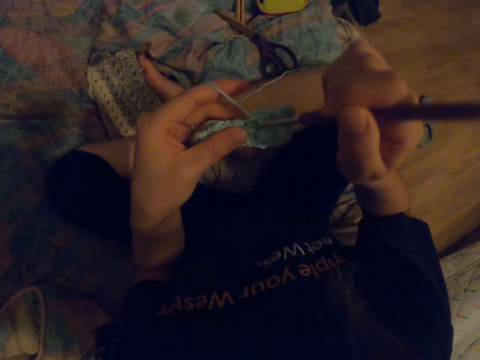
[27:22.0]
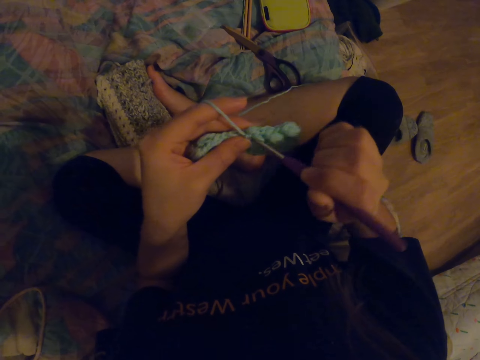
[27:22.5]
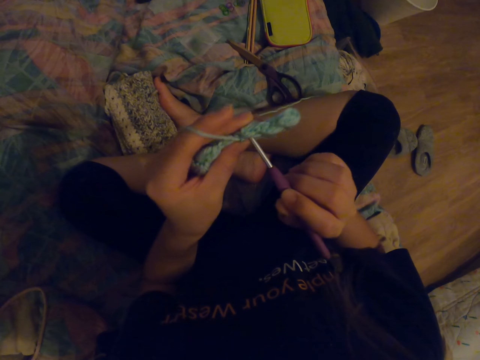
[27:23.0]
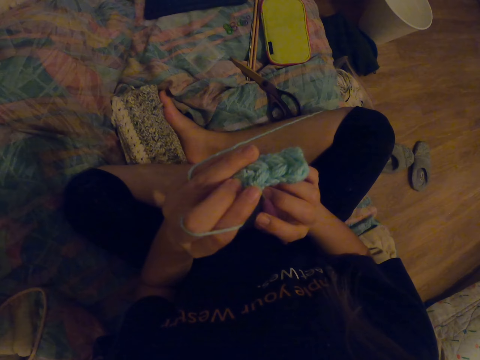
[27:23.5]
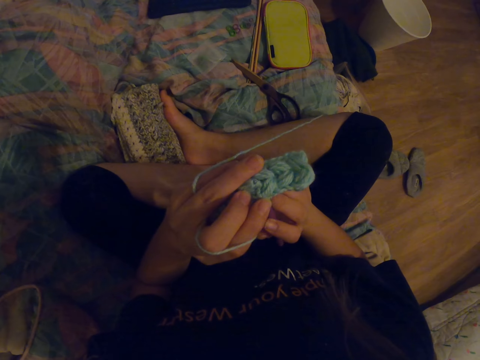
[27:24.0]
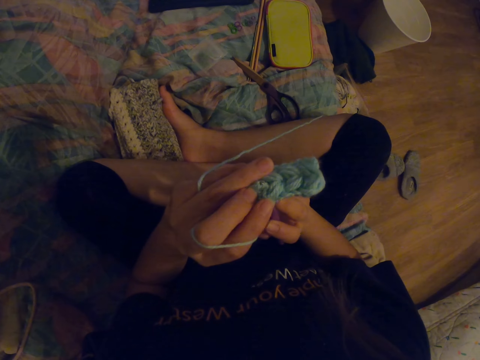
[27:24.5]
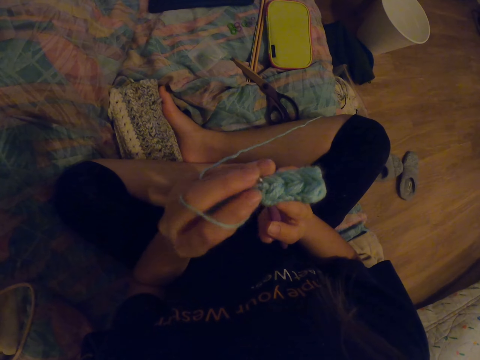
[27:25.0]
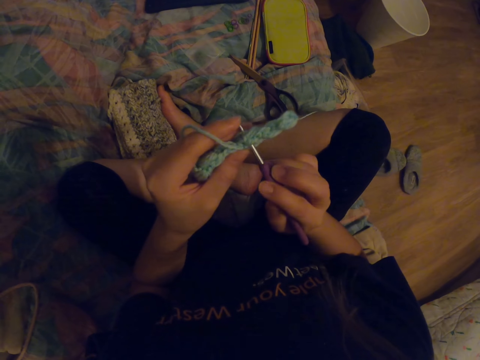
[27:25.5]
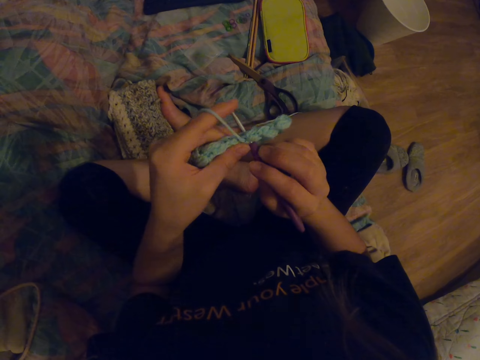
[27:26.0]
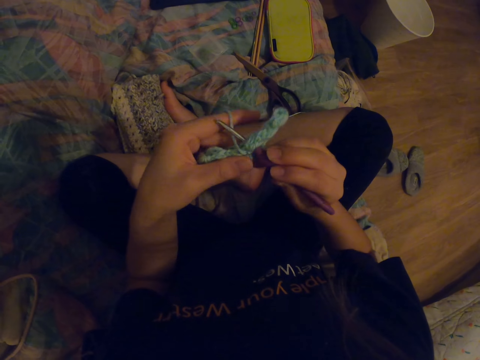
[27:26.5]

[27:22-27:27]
The camera wearer knits the fabric with a crochet hook.

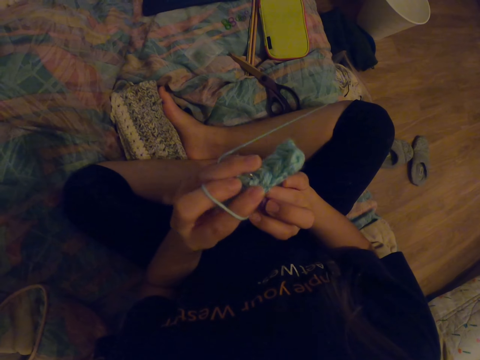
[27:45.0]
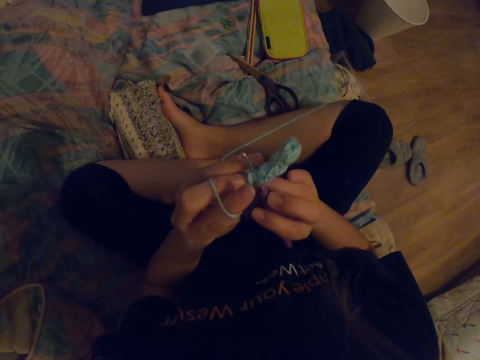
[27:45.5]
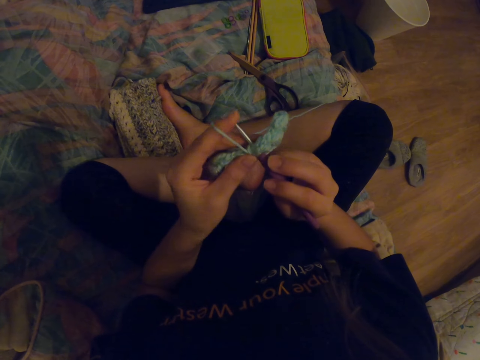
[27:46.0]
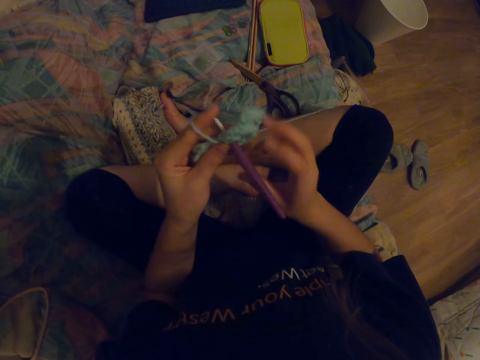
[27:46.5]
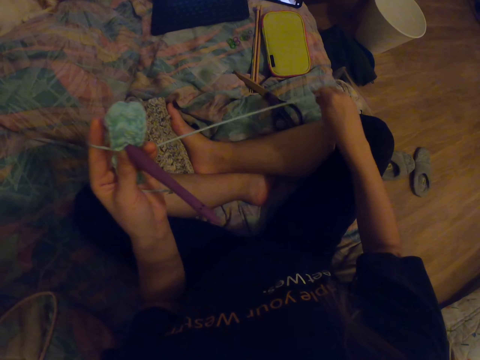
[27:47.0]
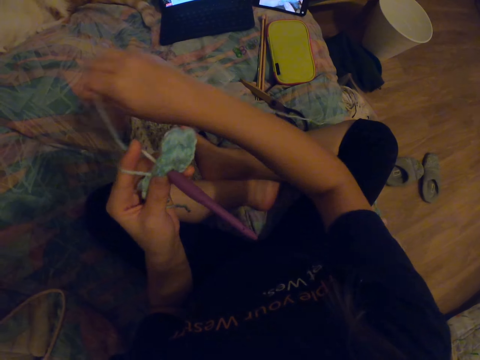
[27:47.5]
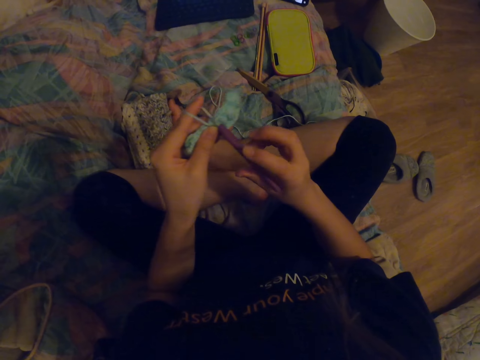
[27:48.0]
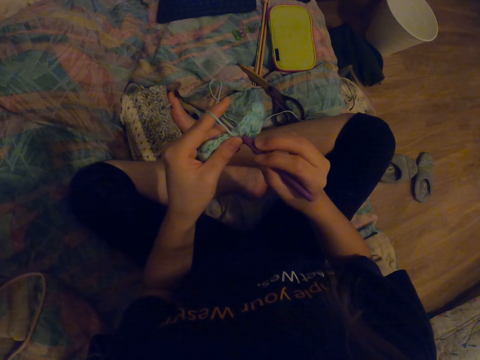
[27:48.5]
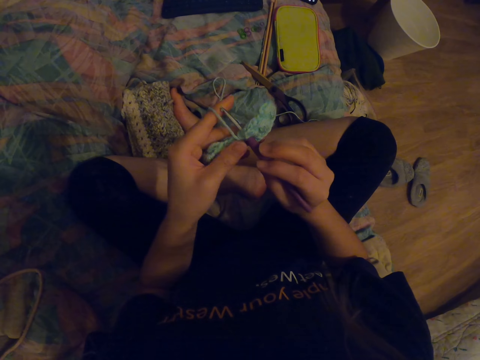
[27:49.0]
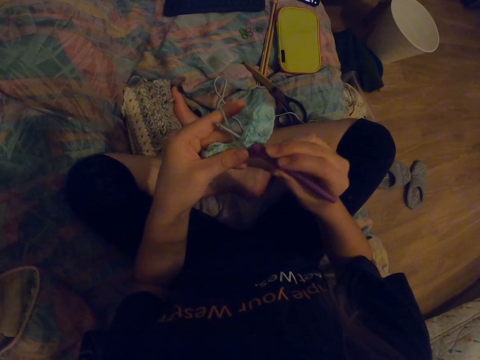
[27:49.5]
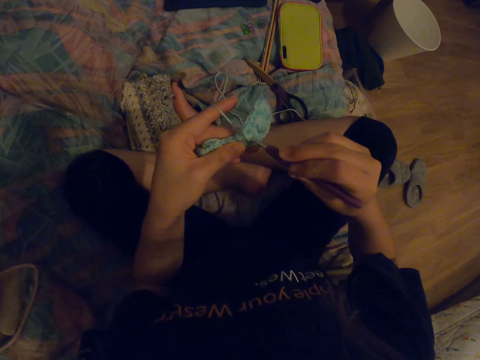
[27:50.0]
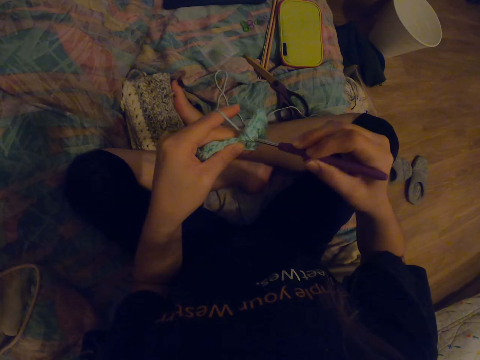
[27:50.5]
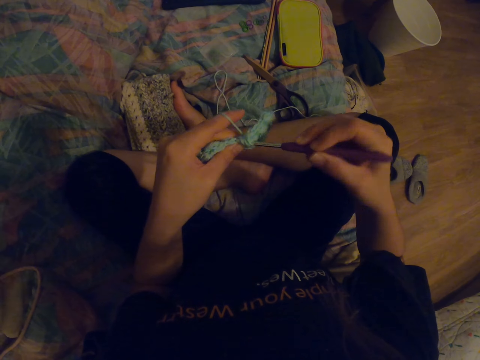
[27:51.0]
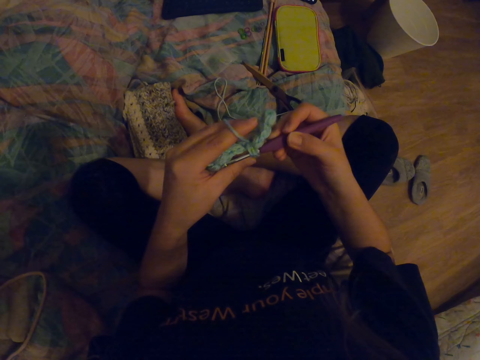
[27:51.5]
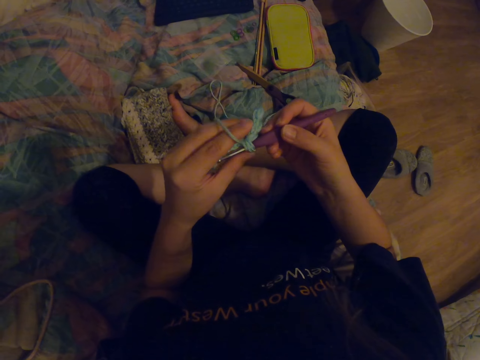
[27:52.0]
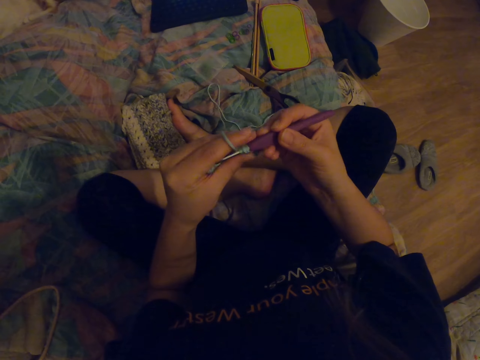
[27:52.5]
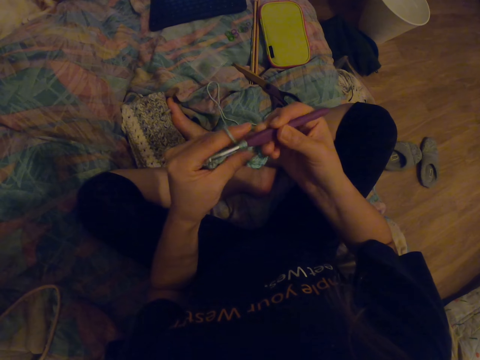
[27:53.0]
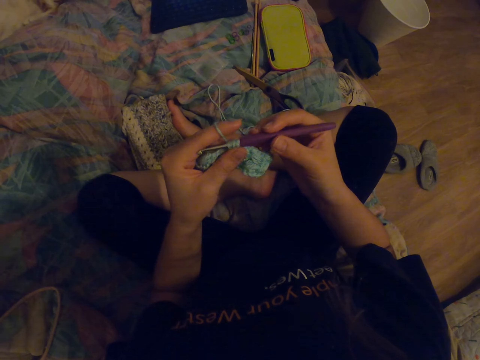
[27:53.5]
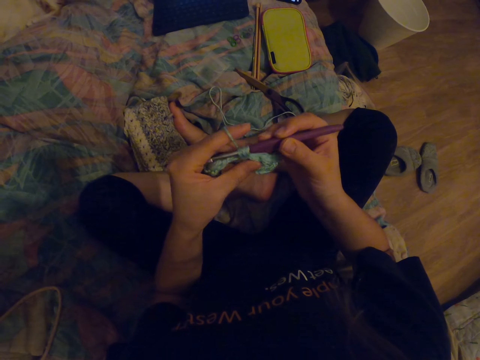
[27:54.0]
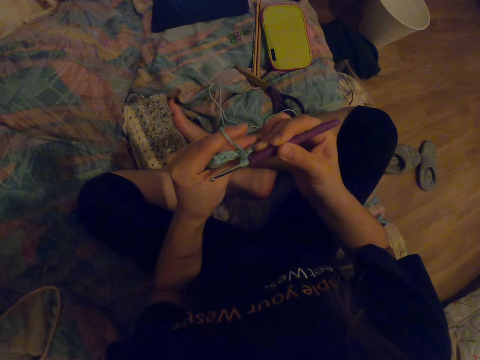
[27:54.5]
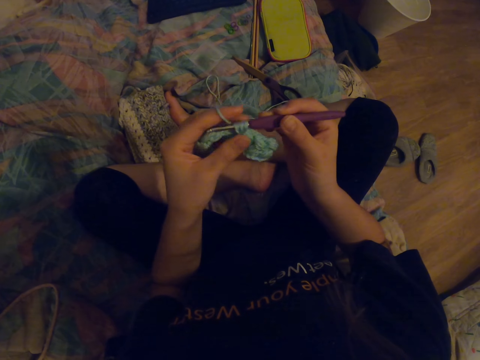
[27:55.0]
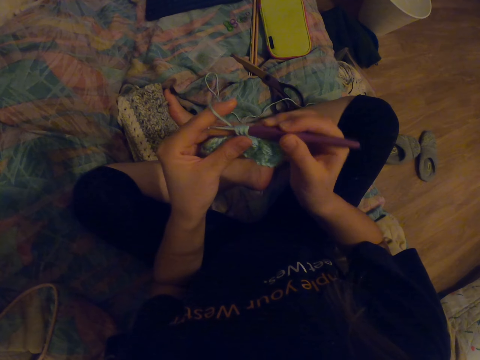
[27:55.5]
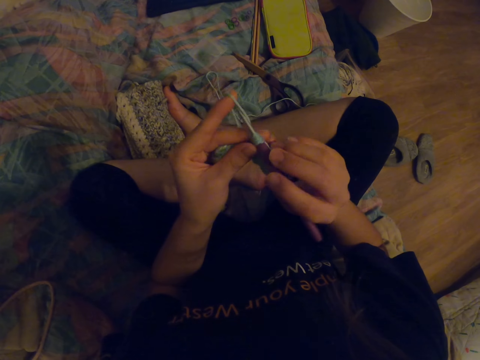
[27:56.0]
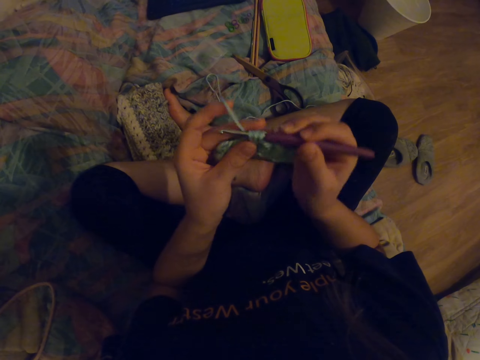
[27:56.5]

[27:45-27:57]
The camera wearer pulls the yarn. They straighten the yarn. They knit the fabric with a crochet hook. They sew the yarn with the crochet.

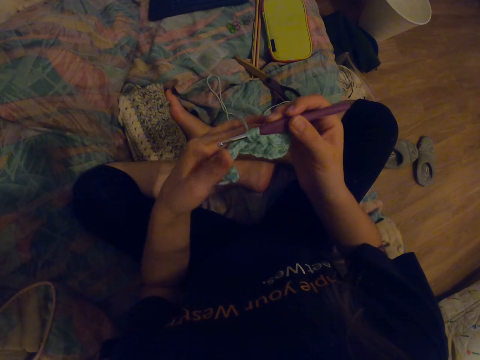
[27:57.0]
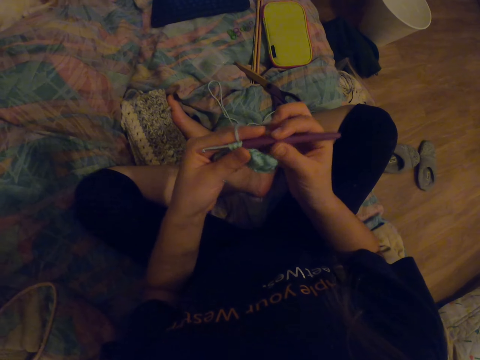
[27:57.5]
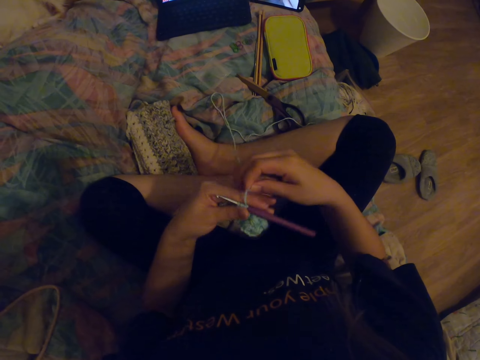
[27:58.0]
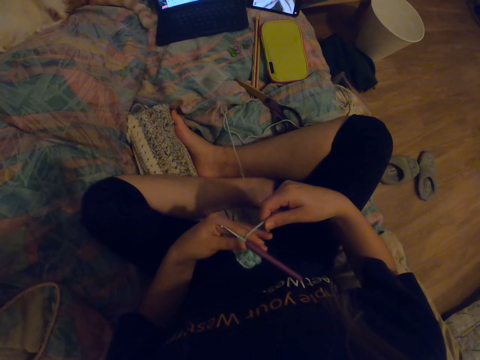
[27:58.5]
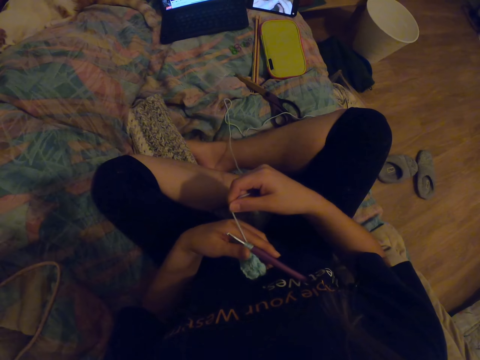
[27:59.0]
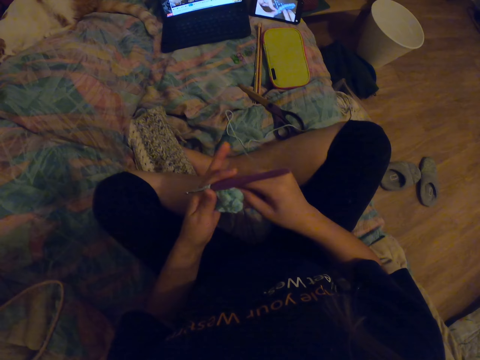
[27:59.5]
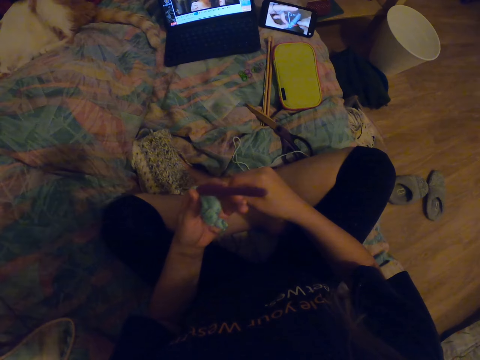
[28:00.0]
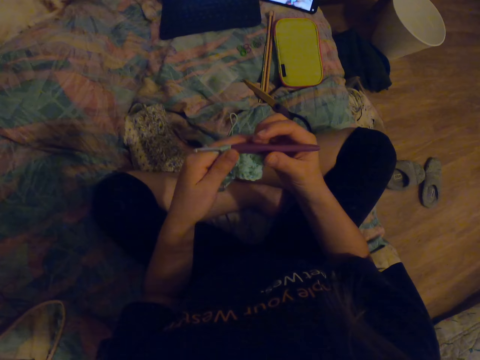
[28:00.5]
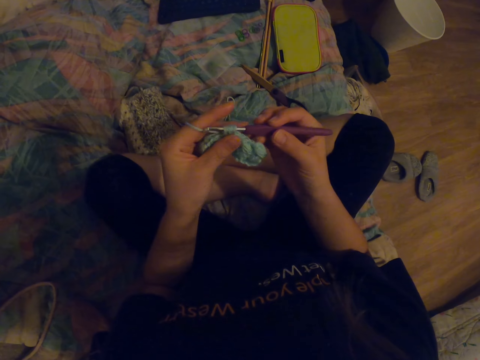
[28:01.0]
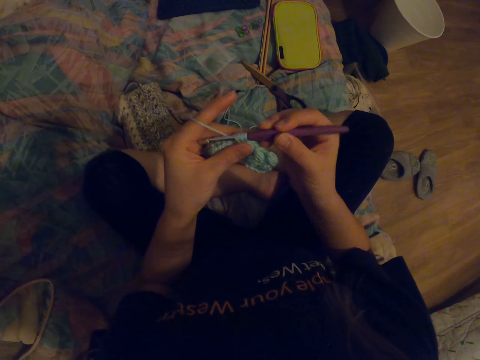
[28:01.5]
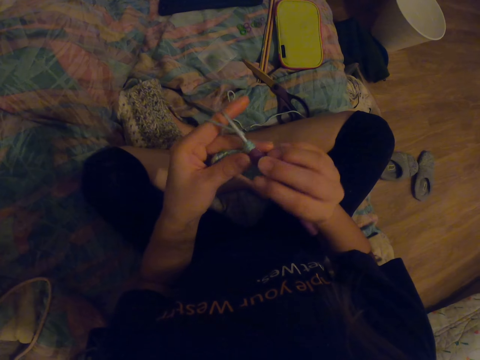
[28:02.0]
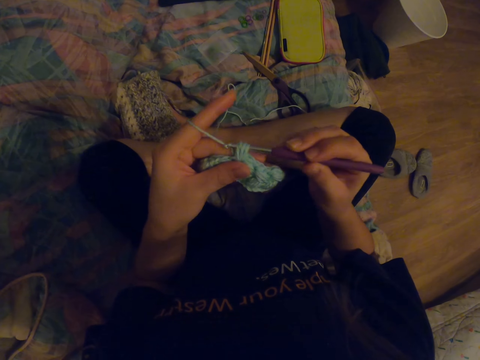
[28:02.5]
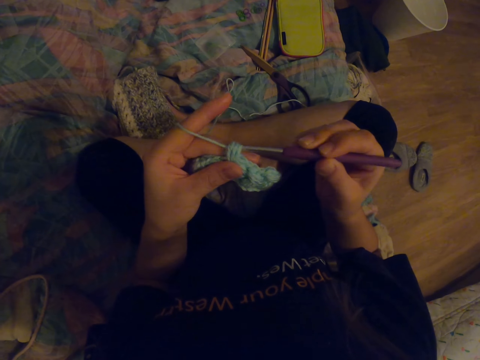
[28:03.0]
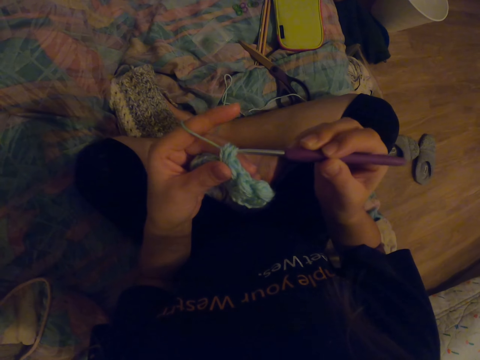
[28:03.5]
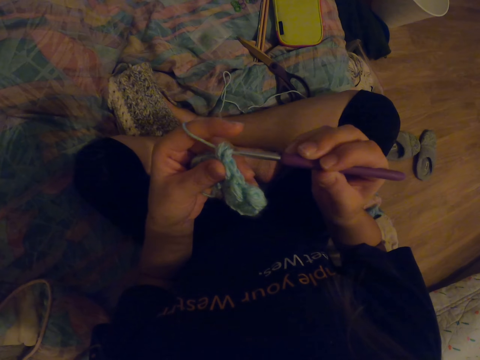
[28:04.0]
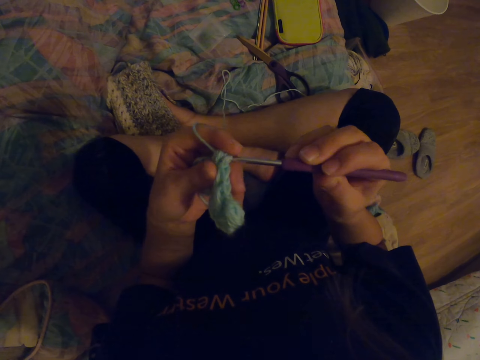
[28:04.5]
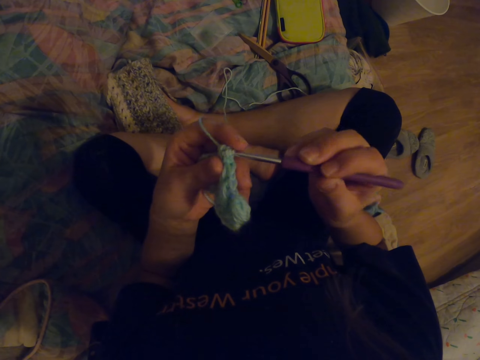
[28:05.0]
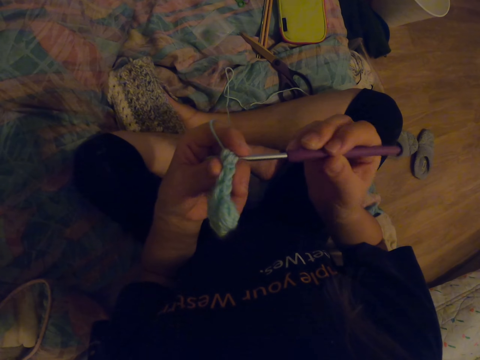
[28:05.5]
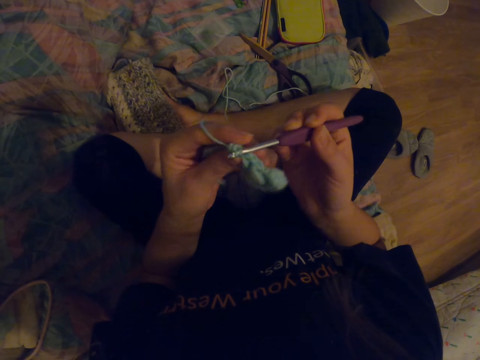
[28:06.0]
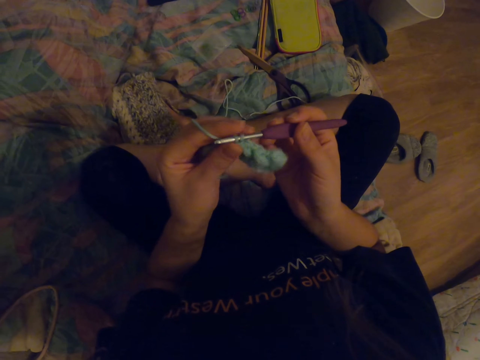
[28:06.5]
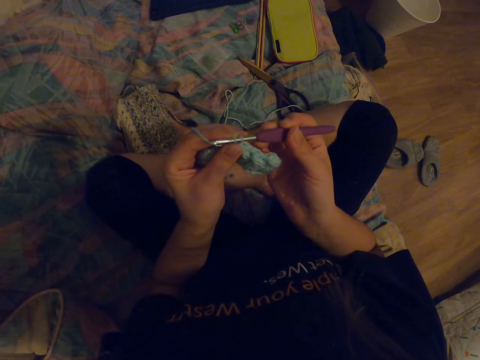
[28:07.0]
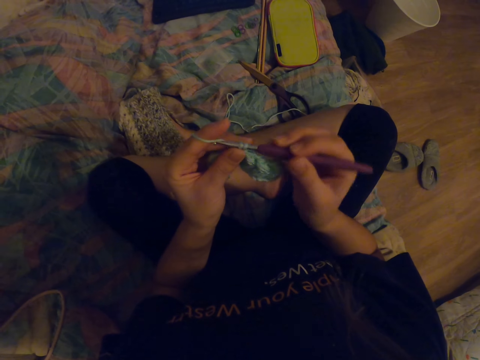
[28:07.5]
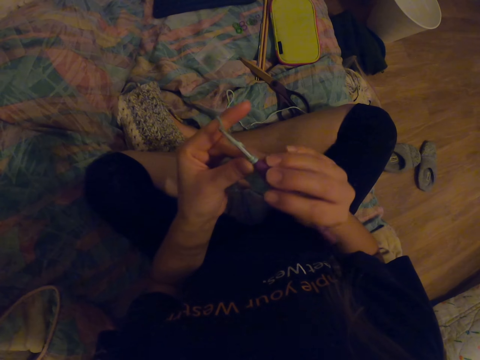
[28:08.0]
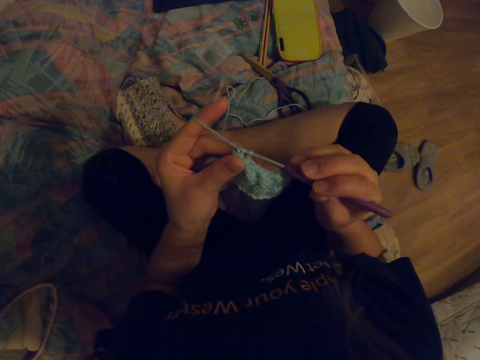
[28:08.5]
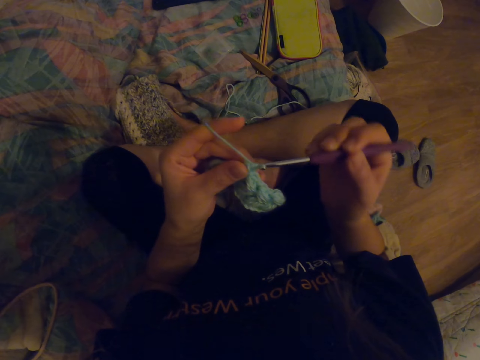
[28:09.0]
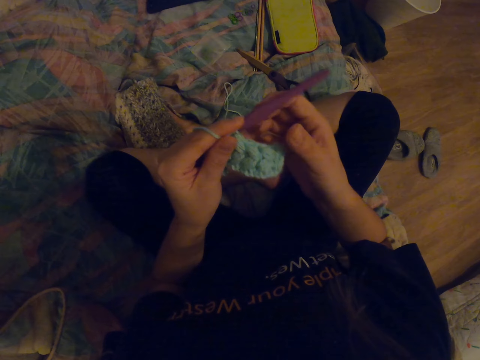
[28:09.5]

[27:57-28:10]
The camera wearer rounds the yarn across her fingers. She looks at the fabric. She knits the fabric with a crochet hook. She sews the yarn with the crochet.
